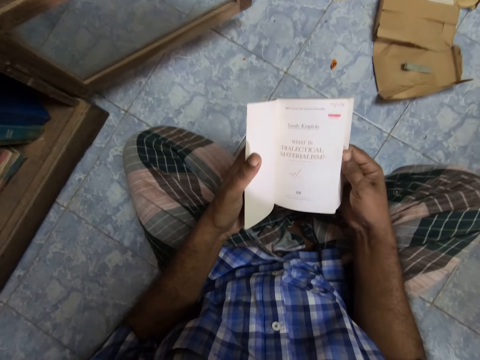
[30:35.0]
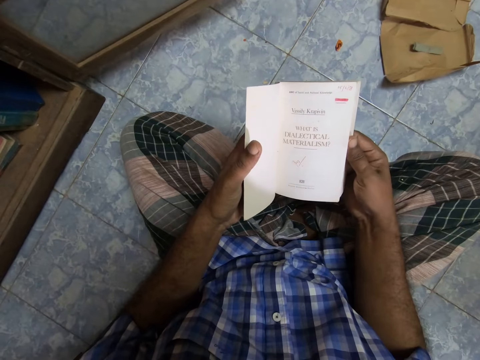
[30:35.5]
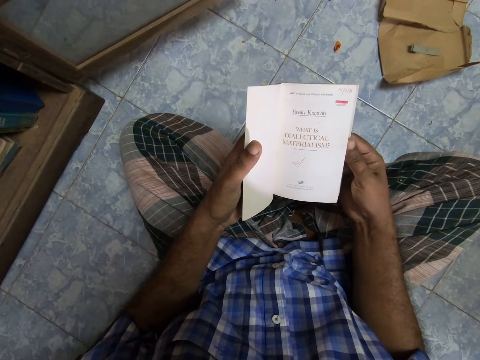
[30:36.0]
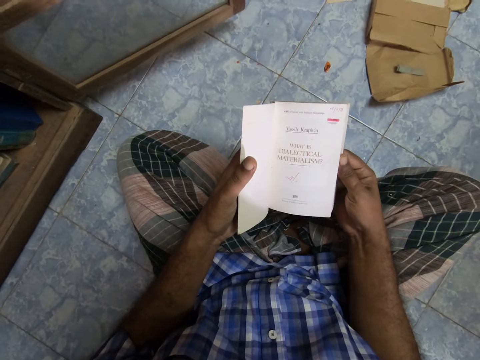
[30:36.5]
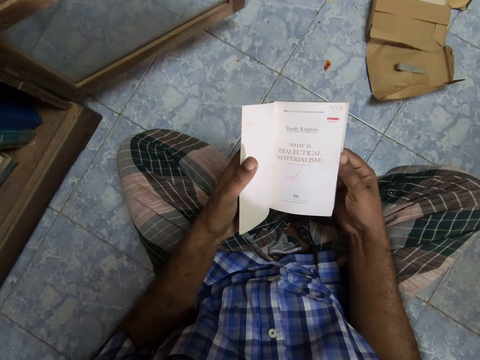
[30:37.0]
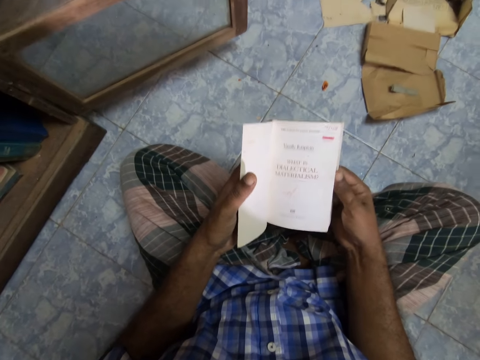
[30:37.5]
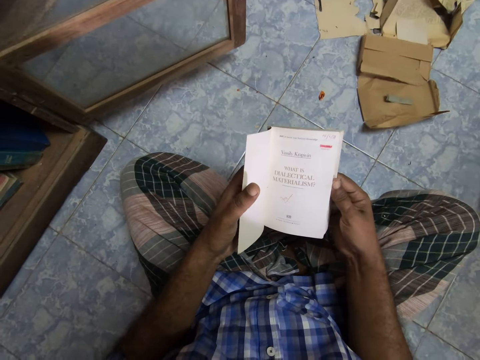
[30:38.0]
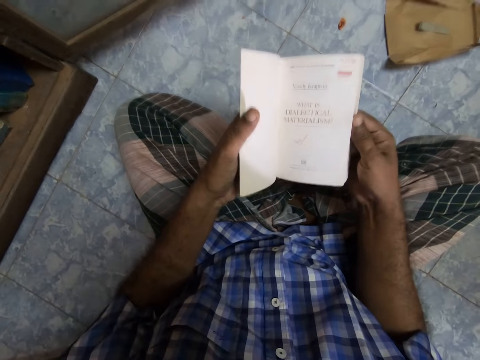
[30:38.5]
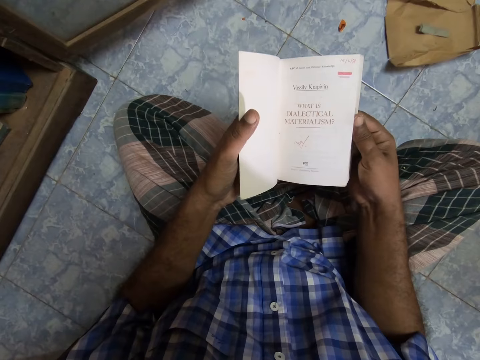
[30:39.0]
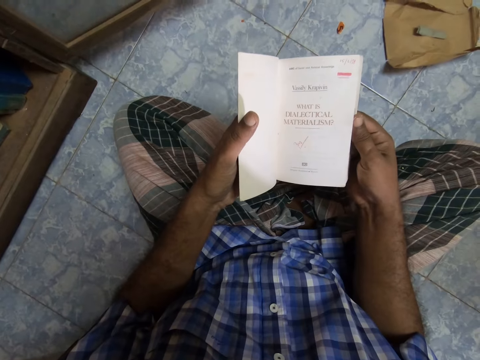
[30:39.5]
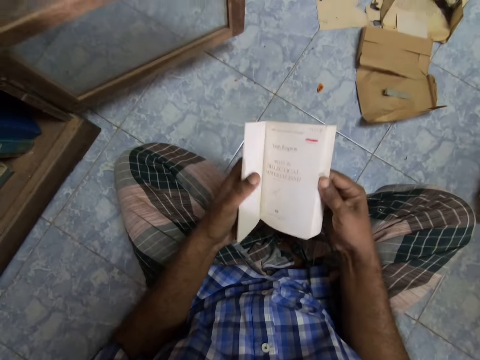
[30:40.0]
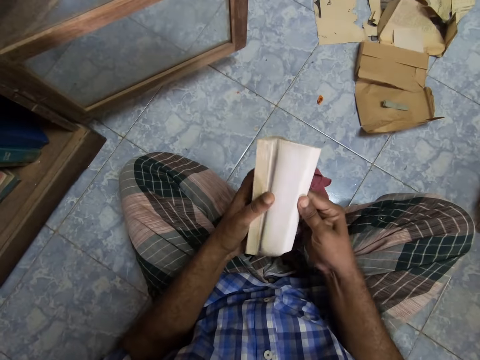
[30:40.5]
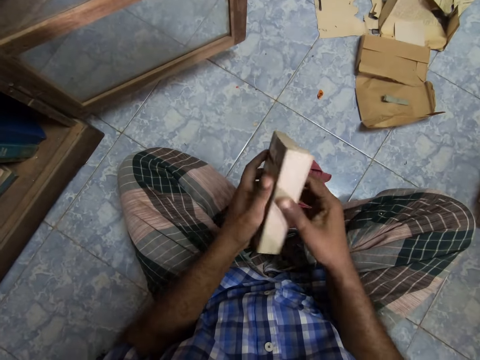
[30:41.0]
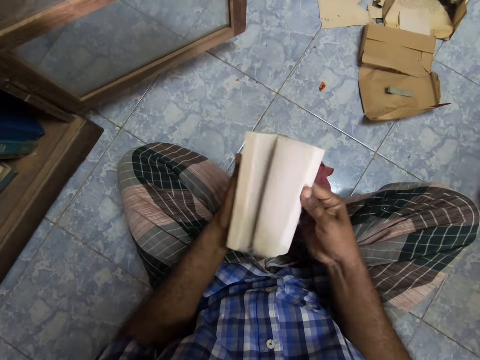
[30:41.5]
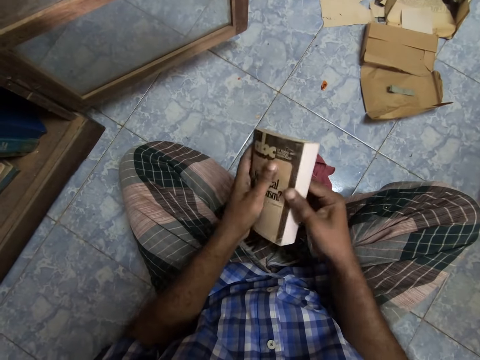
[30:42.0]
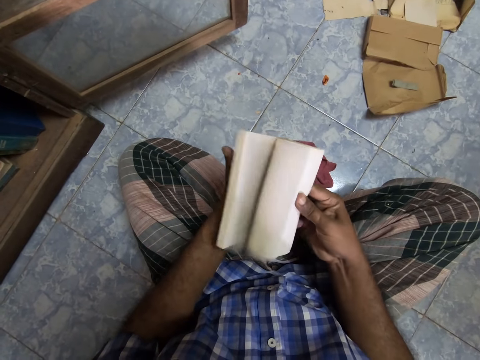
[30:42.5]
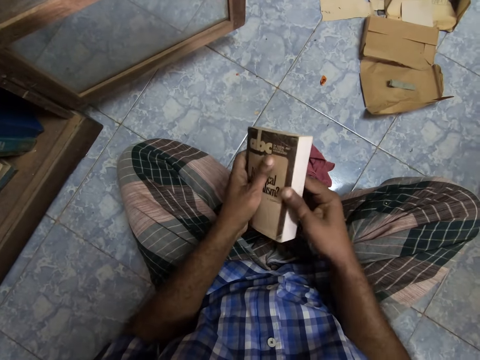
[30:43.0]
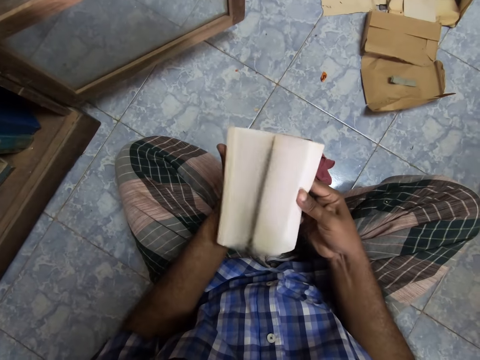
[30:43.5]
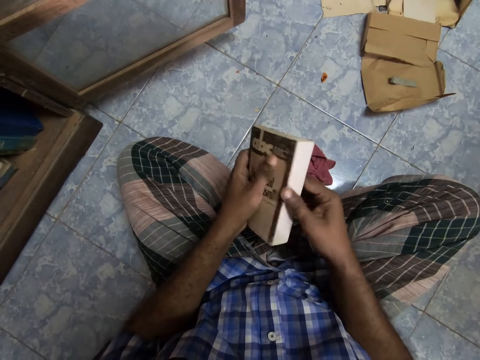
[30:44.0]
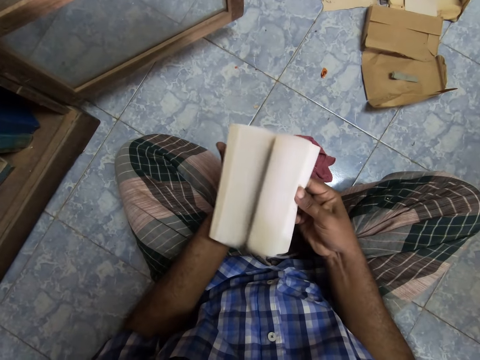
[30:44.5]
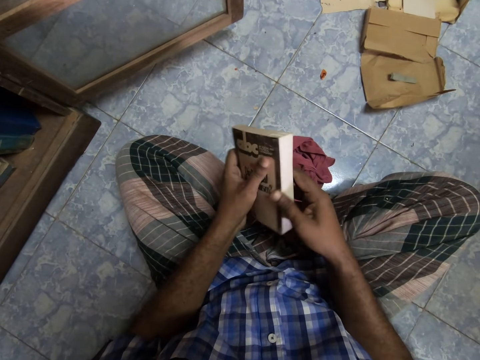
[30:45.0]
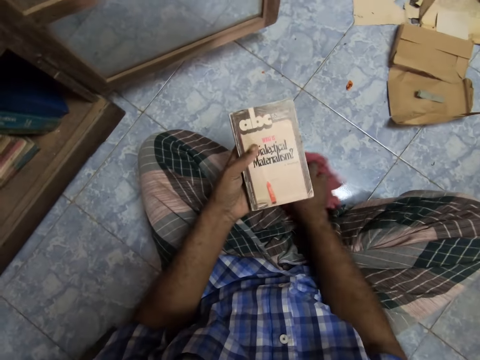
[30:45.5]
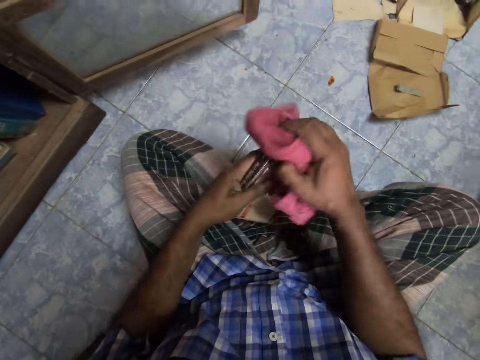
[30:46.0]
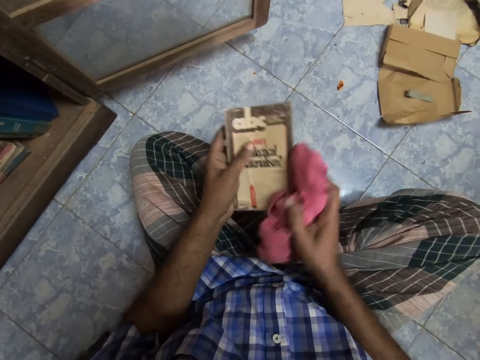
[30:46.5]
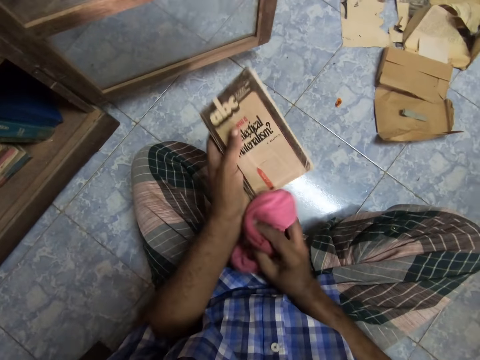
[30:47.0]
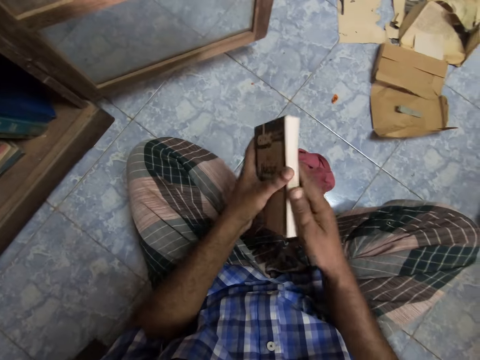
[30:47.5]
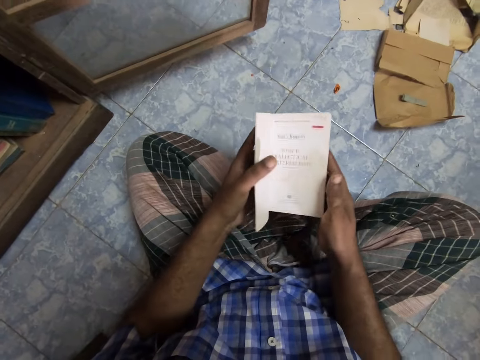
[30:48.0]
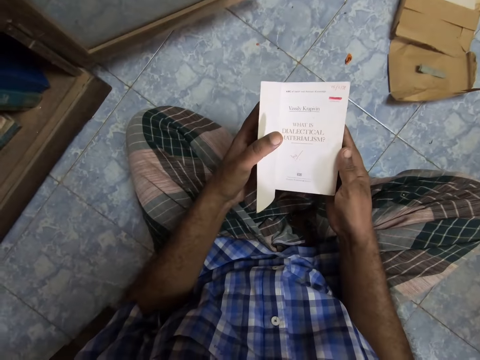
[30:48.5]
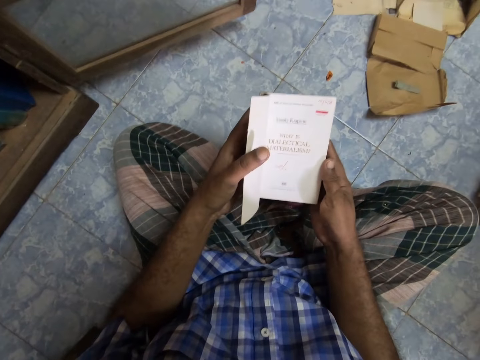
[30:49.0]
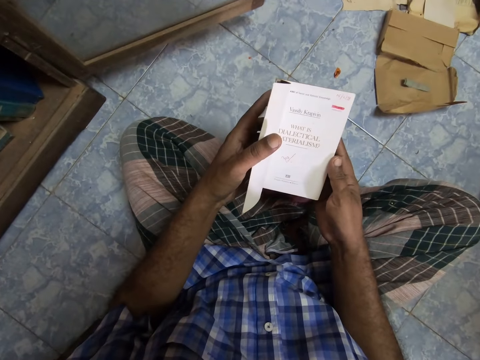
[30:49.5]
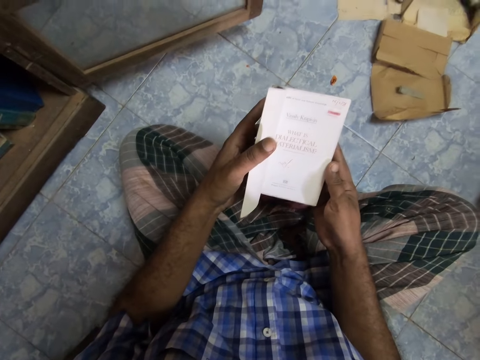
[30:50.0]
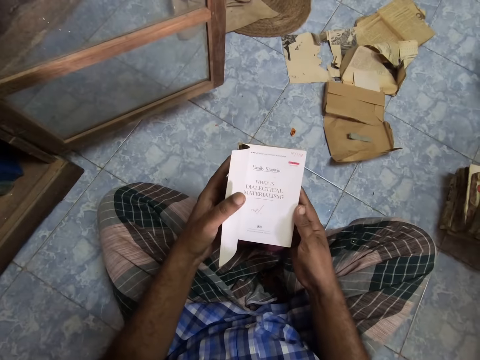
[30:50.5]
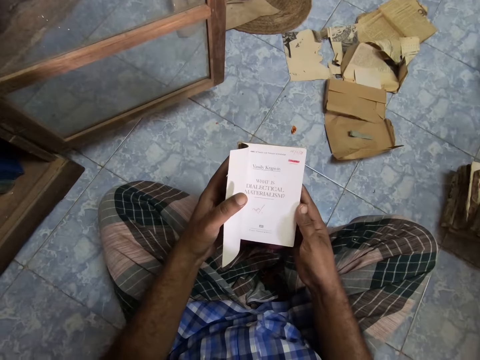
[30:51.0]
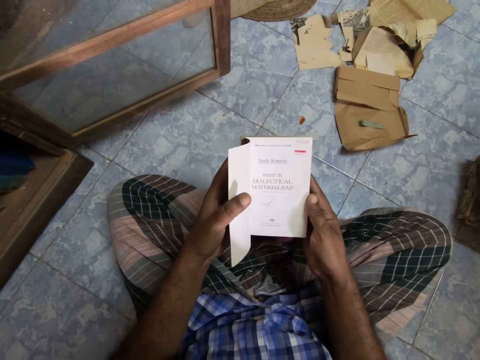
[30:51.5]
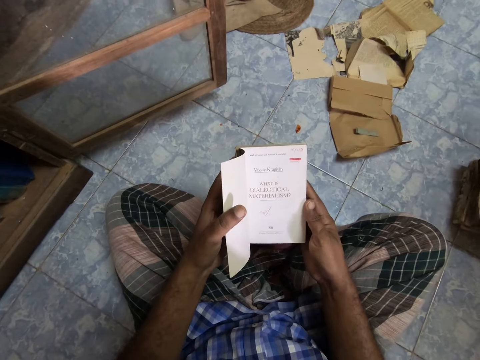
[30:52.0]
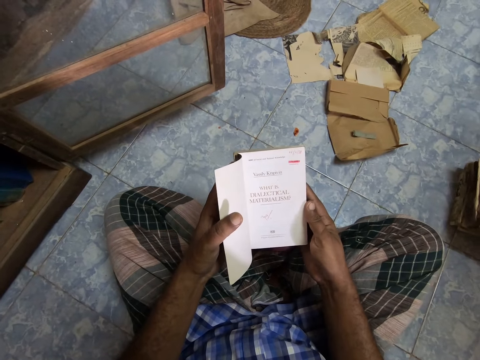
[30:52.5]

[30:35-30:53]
The camera wearer opens the pages. They pick up the rag and wipe the book. They drop the rag. They open the page. They stare at the book.

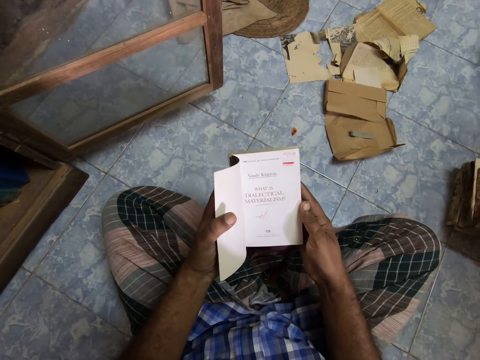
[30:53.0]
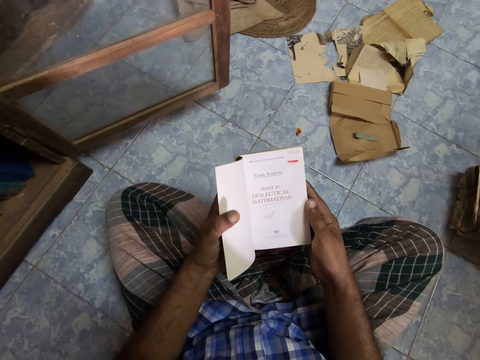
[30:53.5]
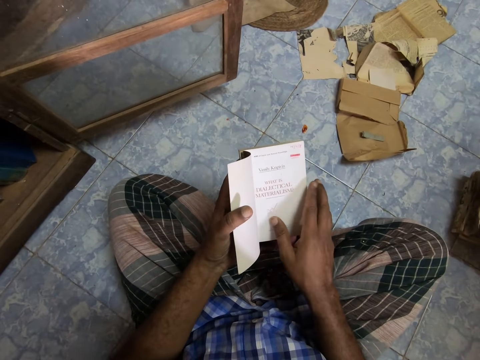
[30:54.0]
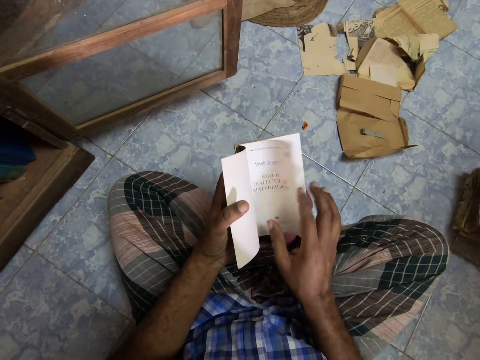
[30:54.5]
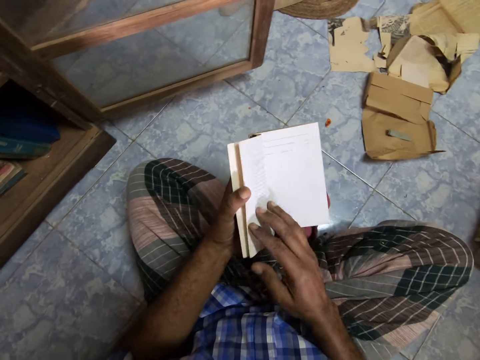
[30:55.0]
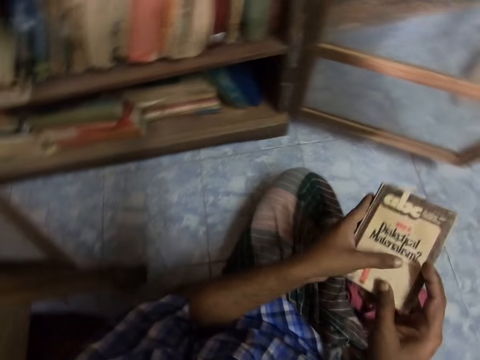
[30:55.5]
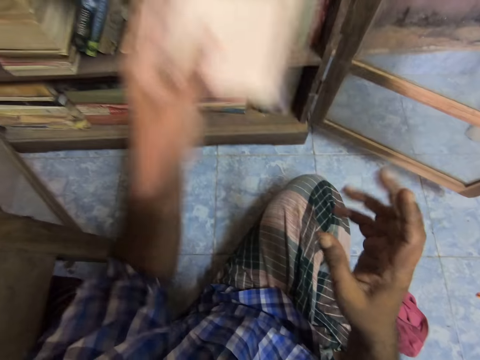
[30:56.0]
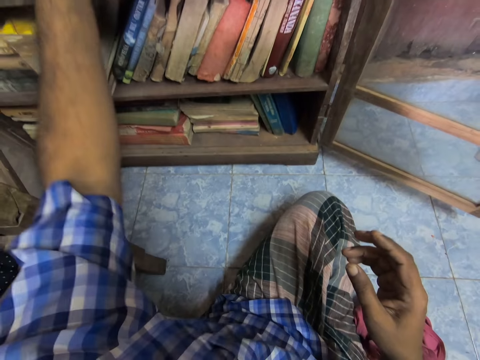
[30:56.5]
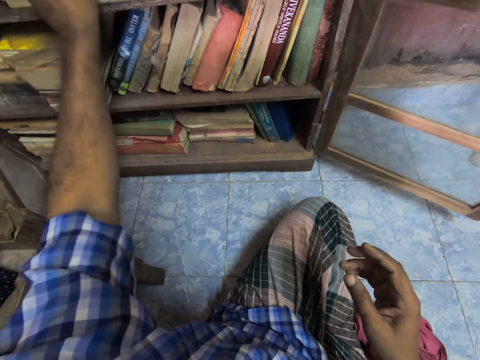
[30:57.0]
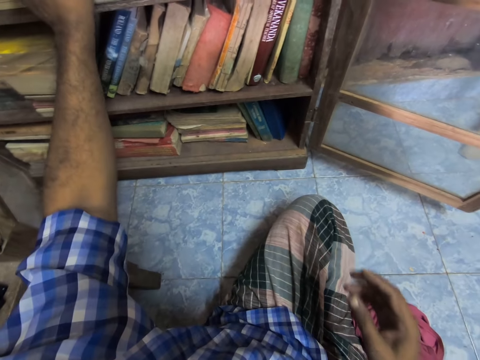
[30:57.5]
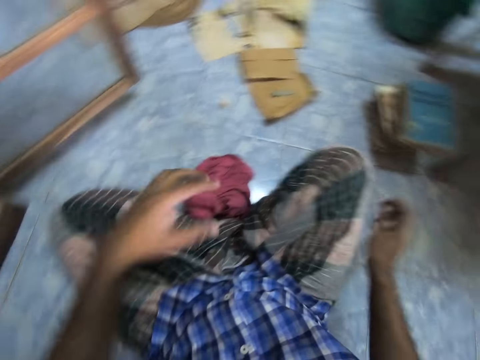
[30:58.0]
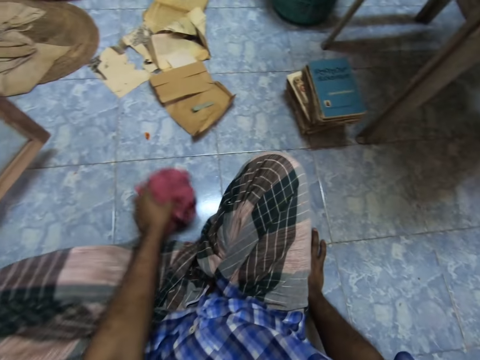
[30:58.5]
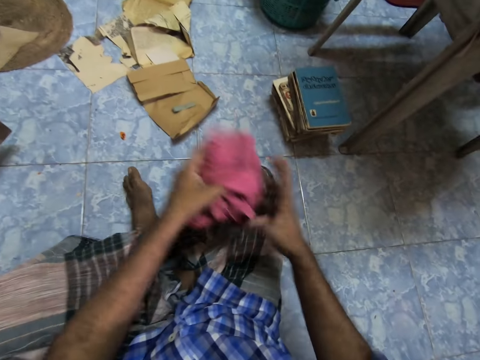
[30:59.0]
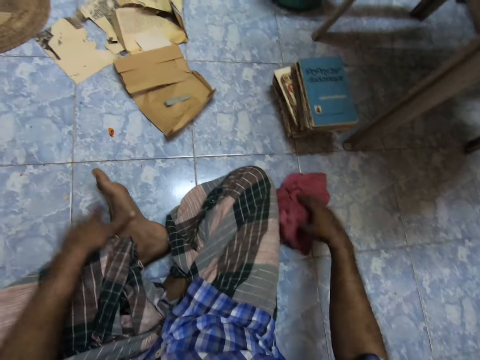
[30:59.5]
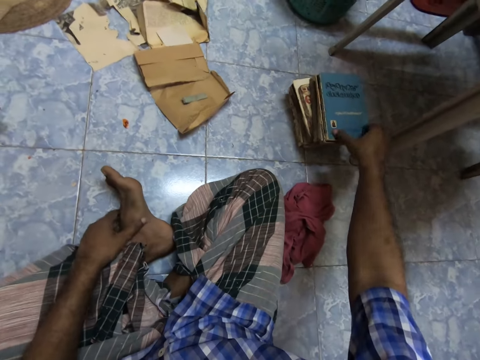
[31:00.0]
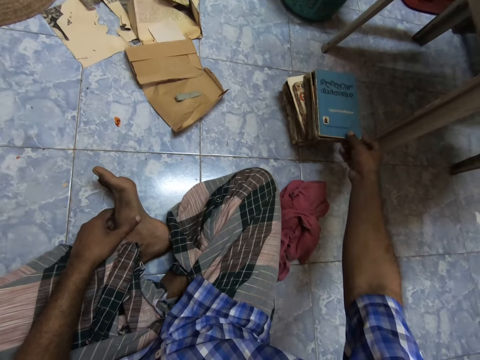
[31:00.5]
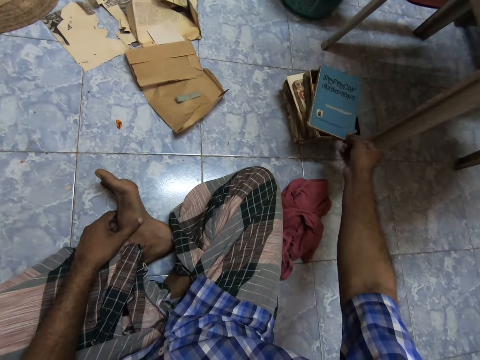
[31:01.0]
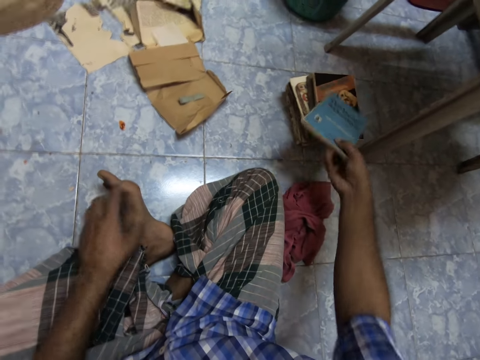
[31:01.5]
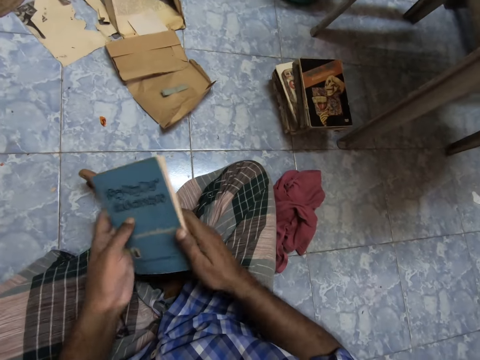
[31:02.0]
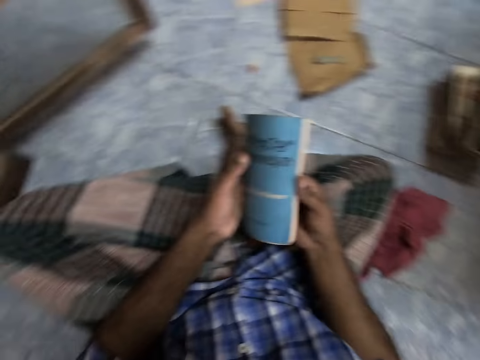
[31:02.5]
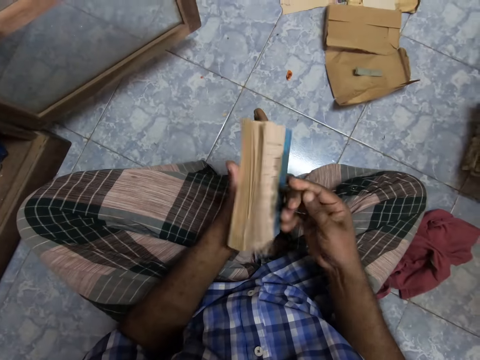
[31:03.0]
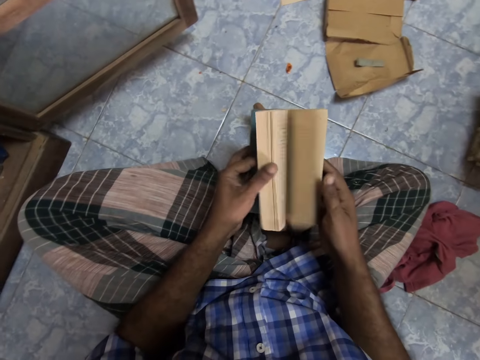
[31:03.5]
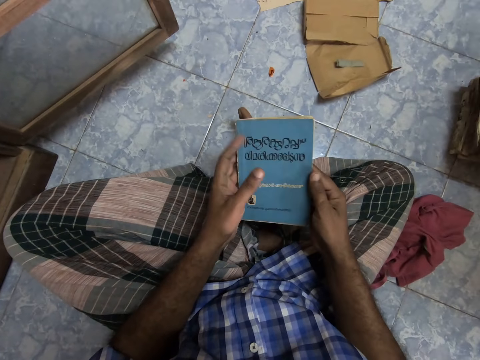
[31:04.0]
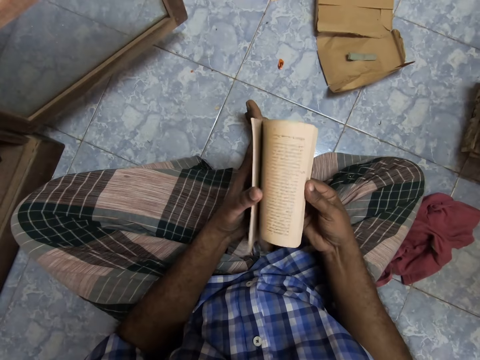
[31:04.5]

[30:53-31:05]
The camera wearer opens the page. They put the book on the shelf. They pick up the rag and pass the rag to the right hand. They place the rag on the floor. They pick up the book and pass the book to the left hand. They open the pages.
